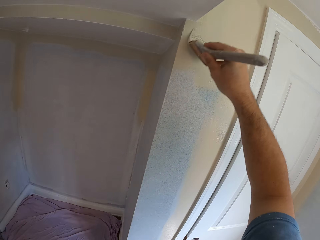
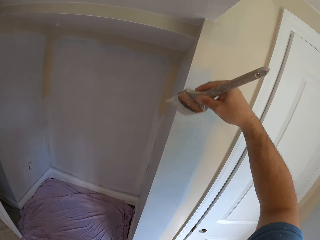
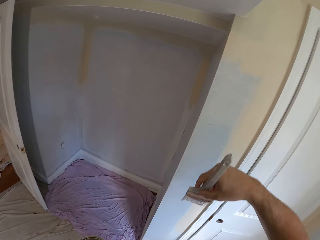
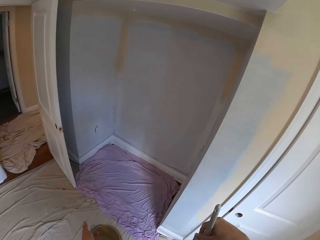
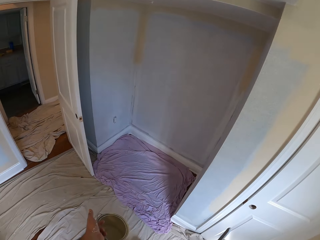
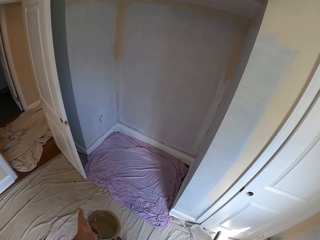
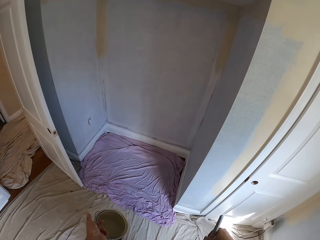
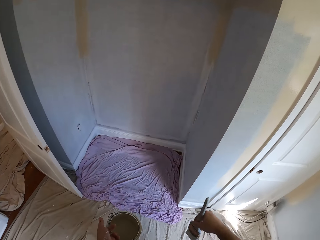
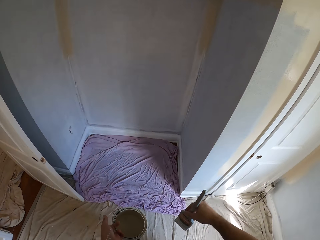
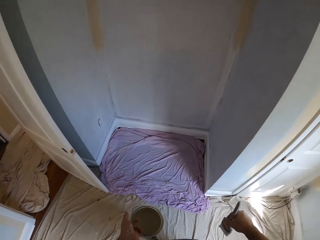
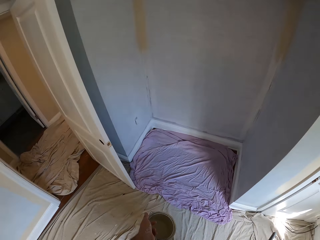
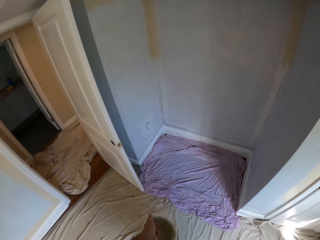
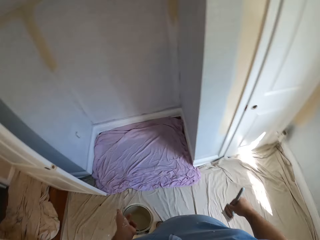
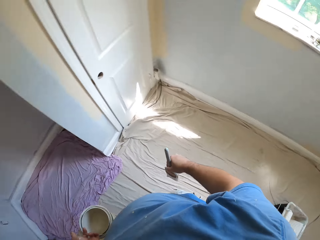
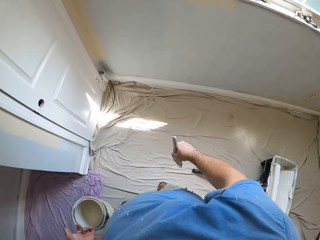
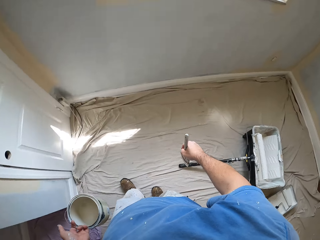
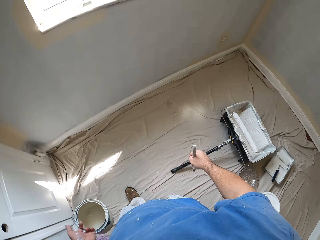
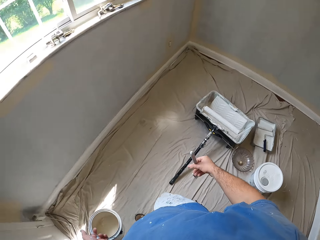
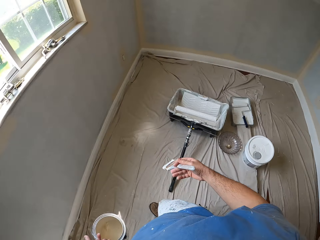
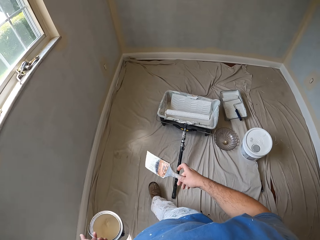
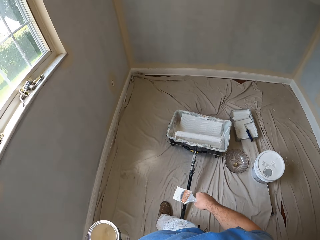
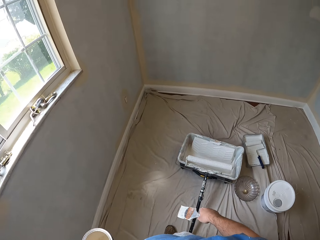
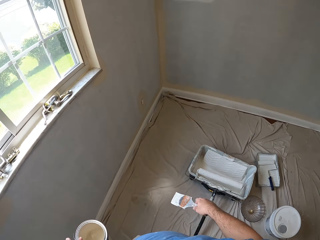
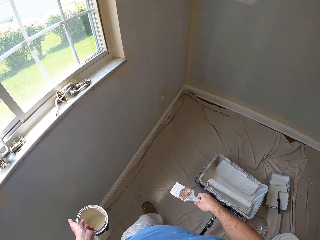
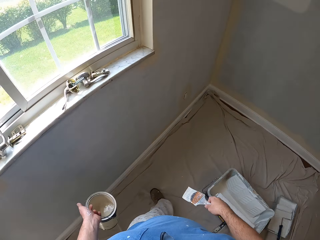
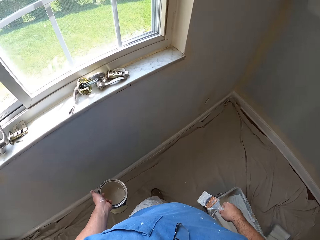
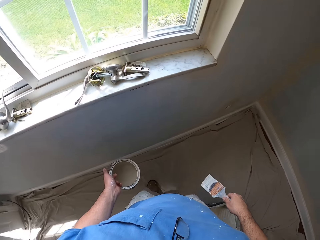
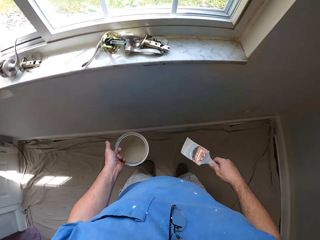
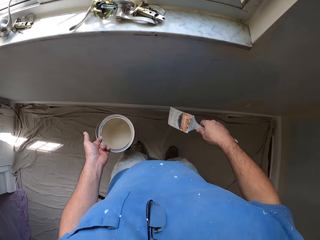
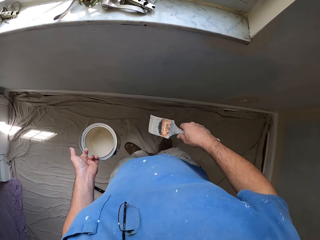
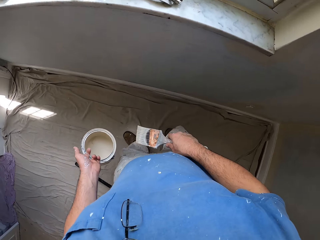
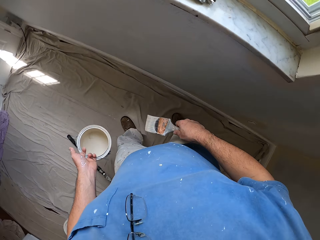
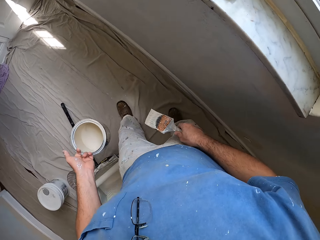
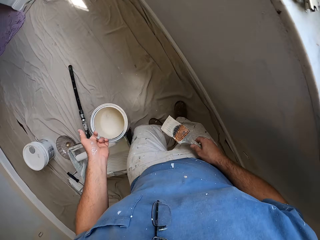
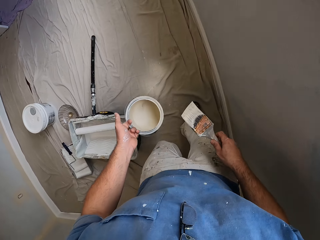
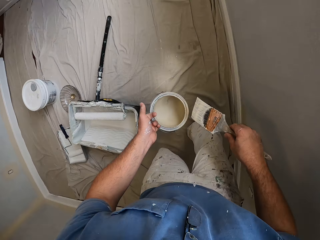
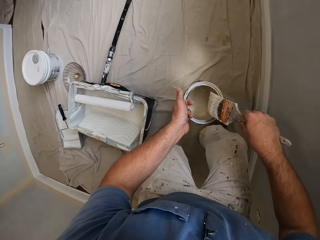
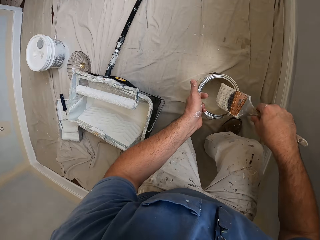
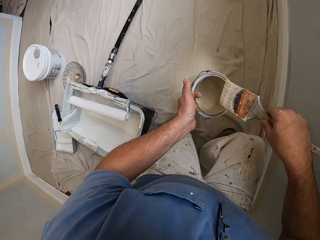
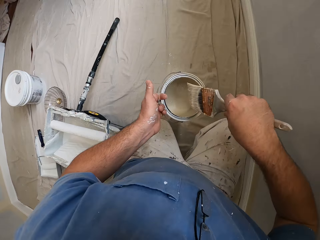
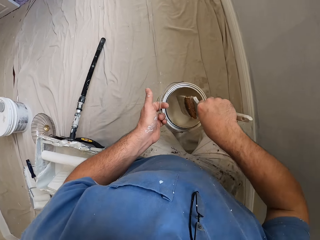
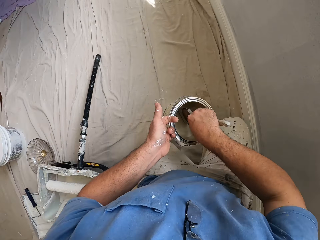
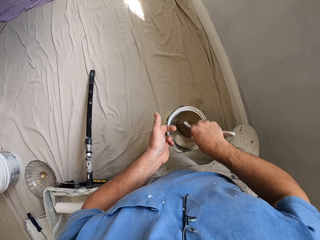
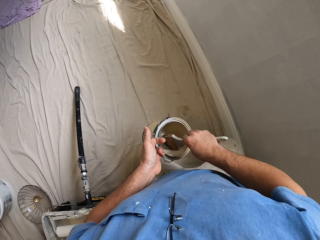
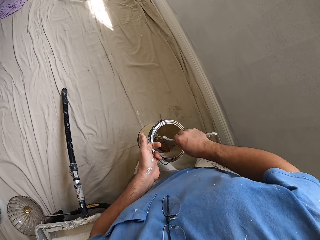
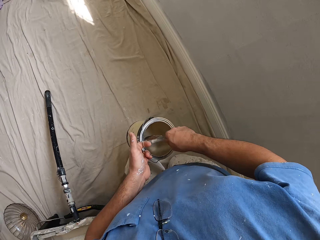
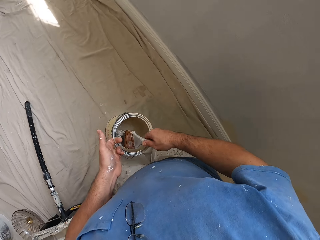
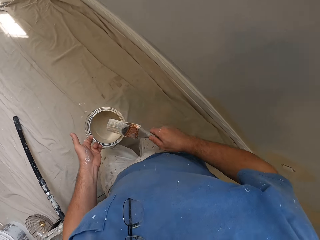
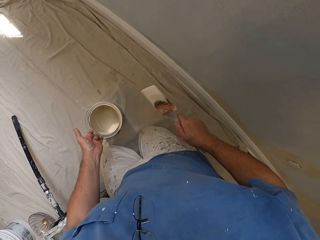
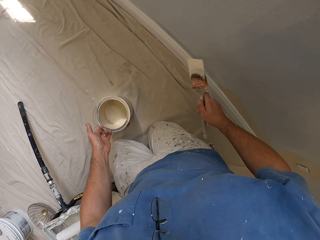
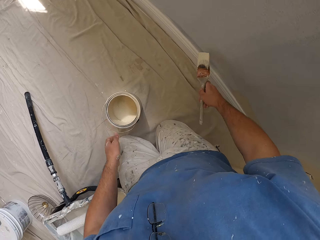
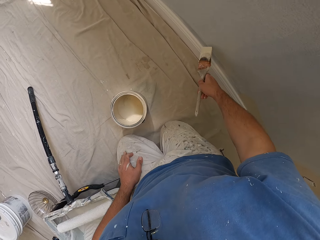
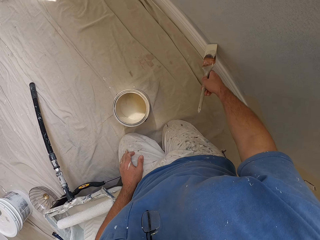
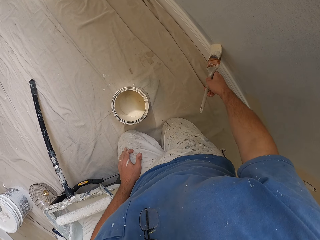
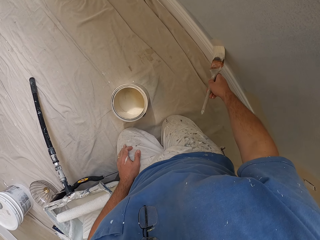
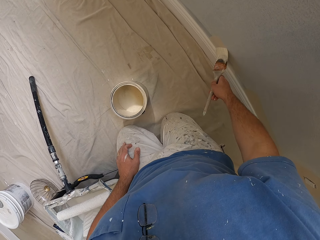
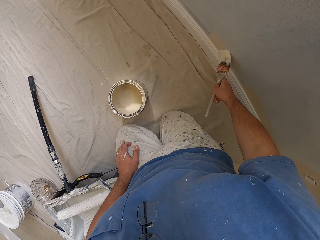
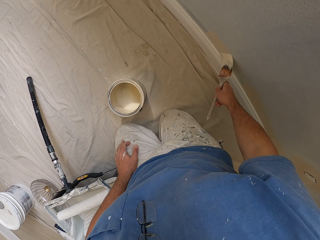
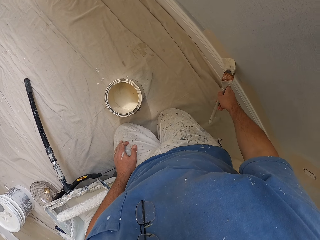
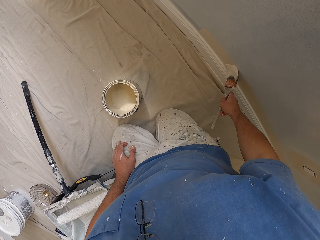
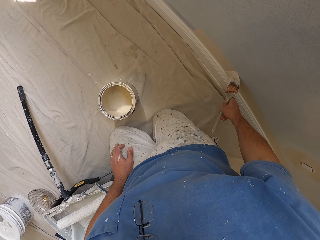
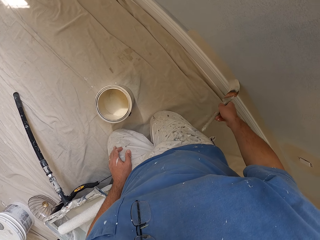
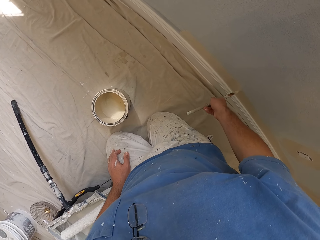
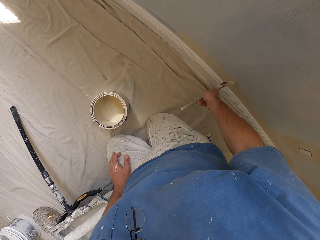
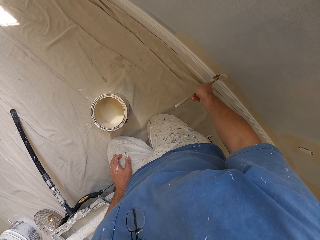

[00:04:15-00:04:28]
The camera wearer looks around the room. They walk a bit forward. They dip the paint brush into the paint container. They kneel down. They take the paint brush and paint. They paint the wall.

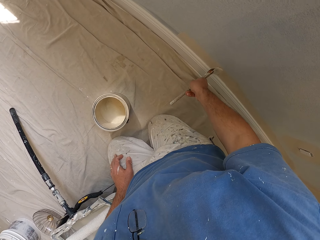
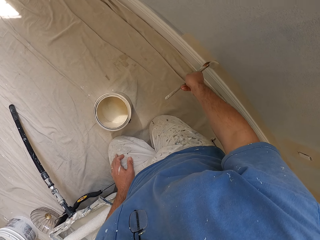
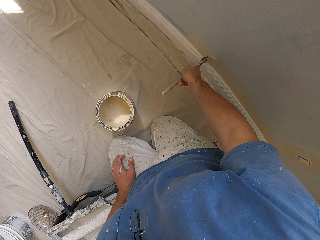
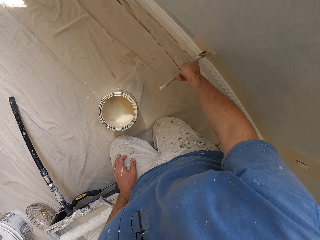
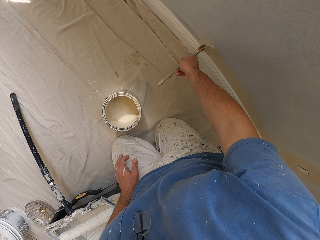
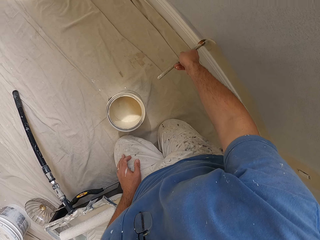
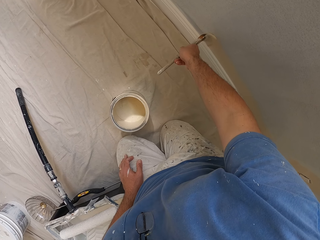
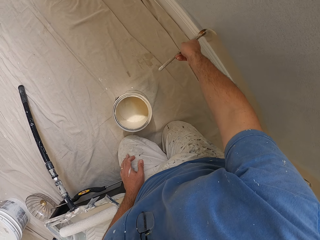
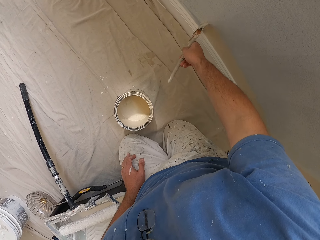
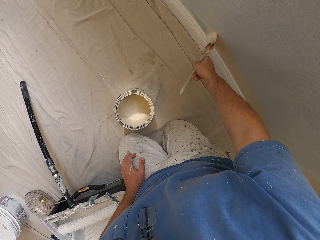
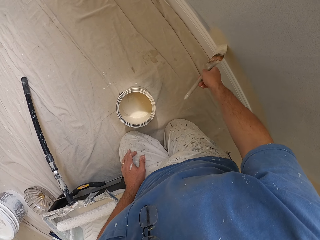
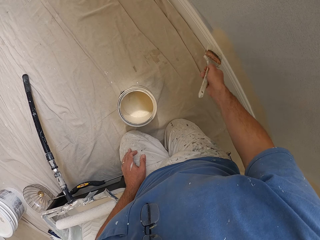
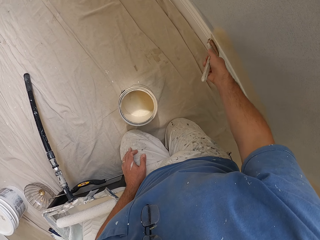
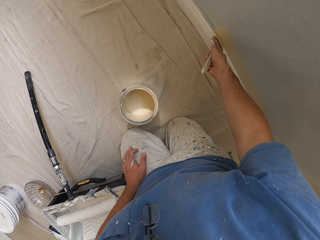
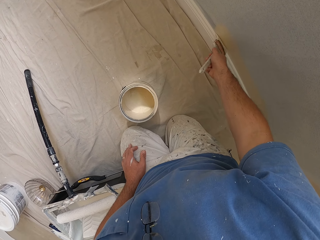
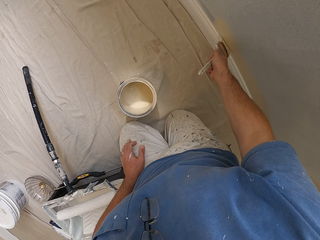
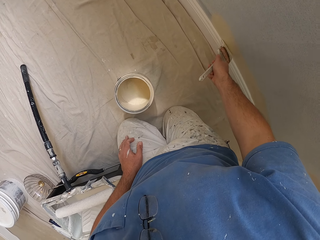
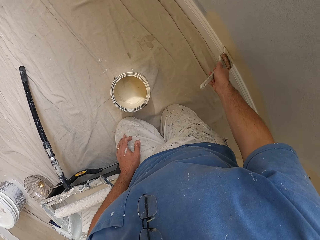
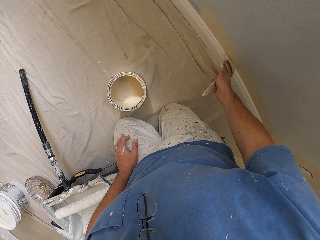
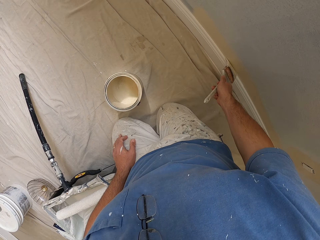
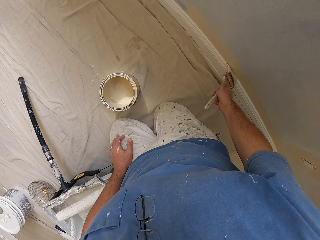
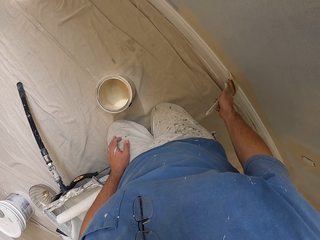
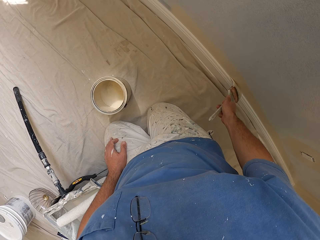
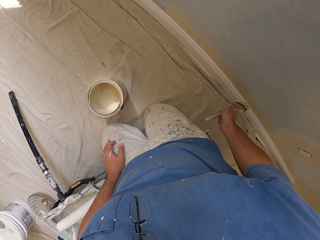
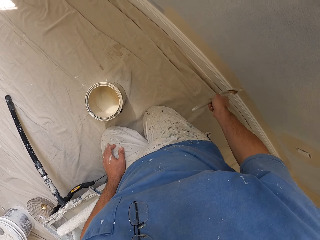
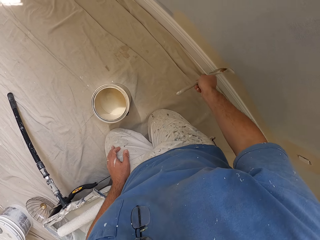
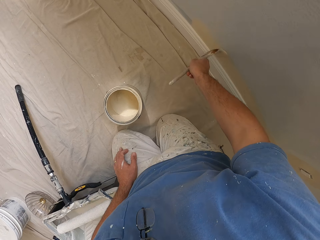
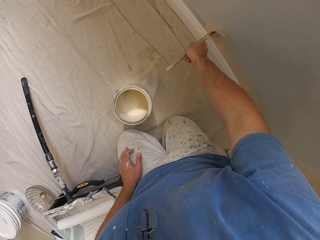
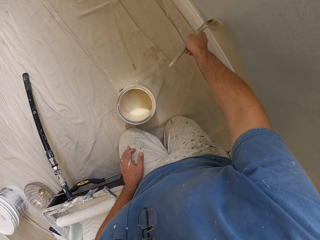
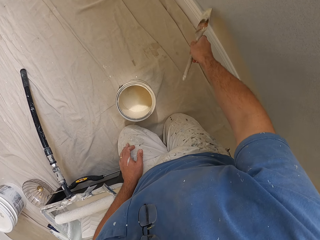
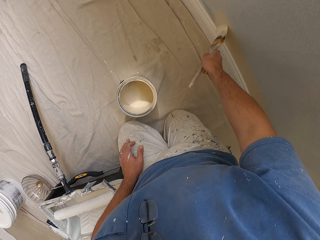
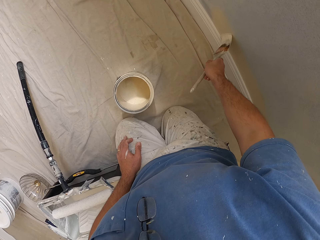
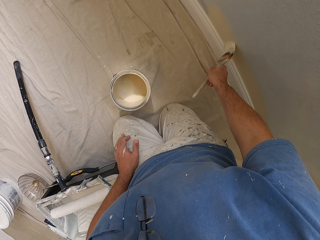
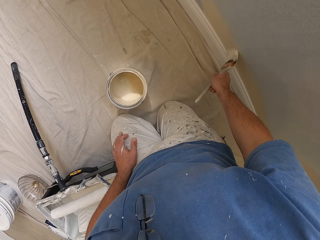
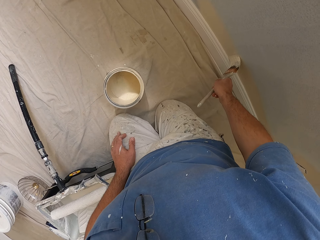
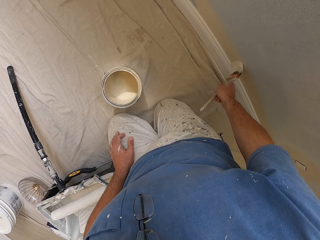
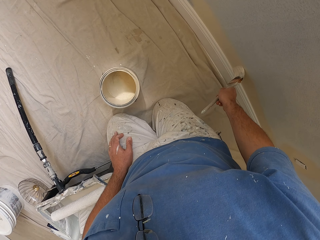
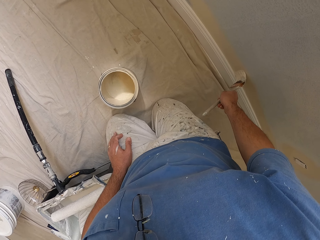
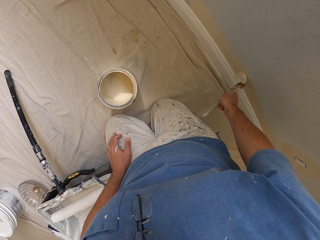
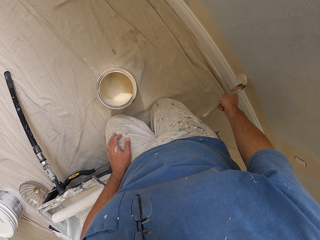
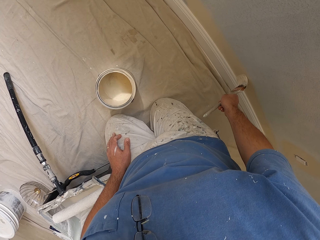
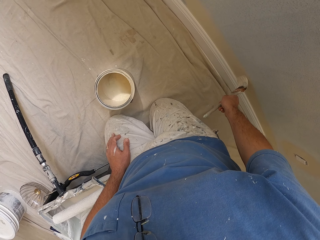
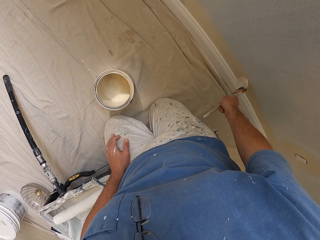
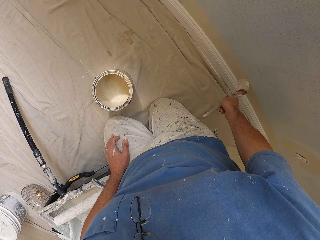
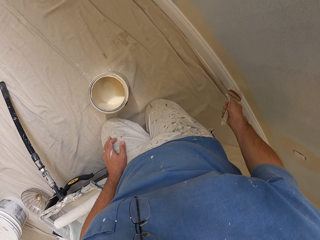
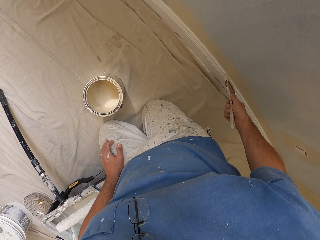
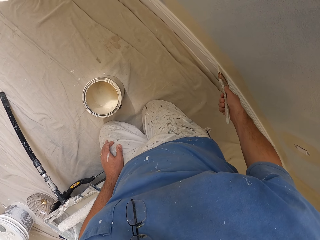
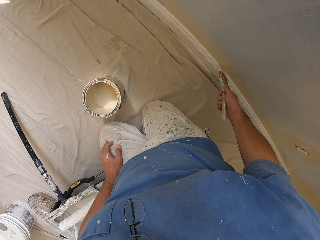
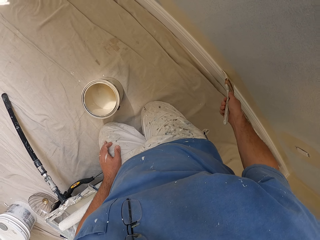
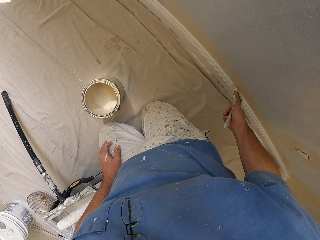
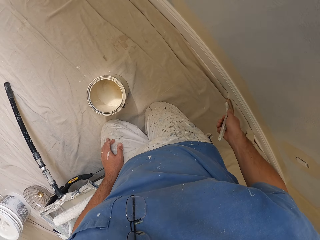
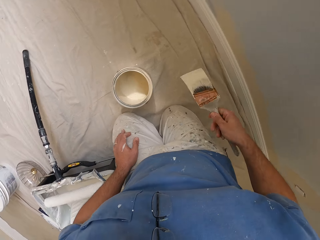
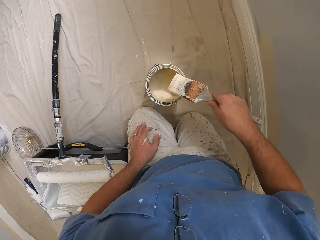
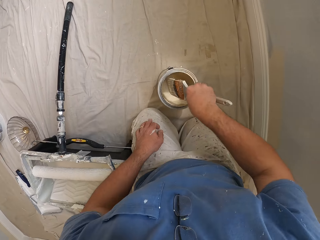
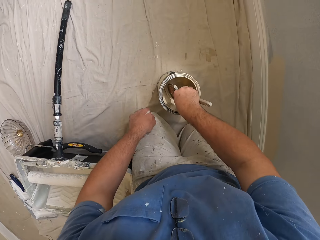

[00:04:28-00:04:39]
The camera wearer paints the wall trim.
